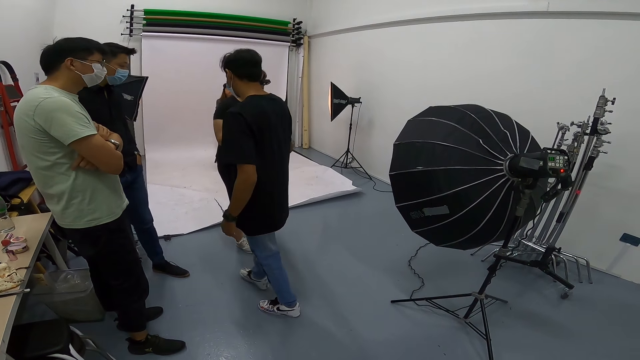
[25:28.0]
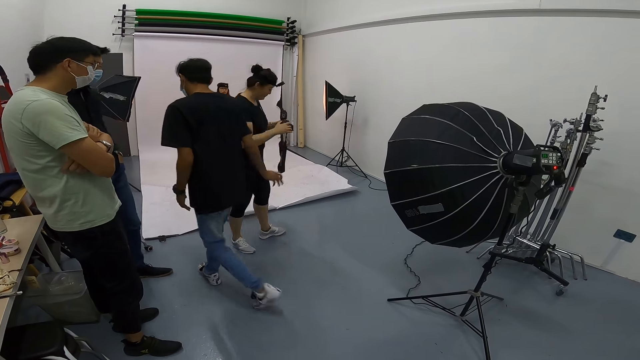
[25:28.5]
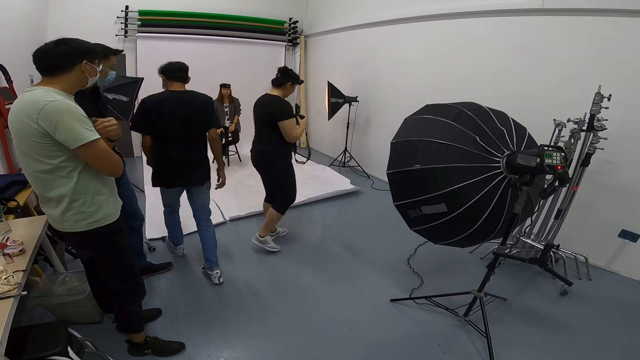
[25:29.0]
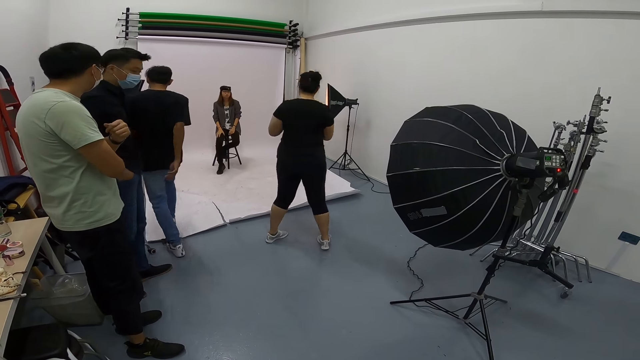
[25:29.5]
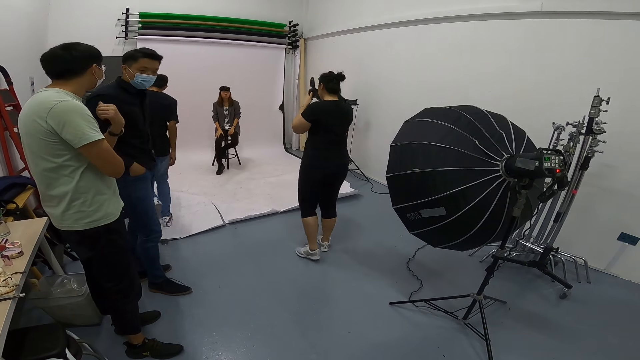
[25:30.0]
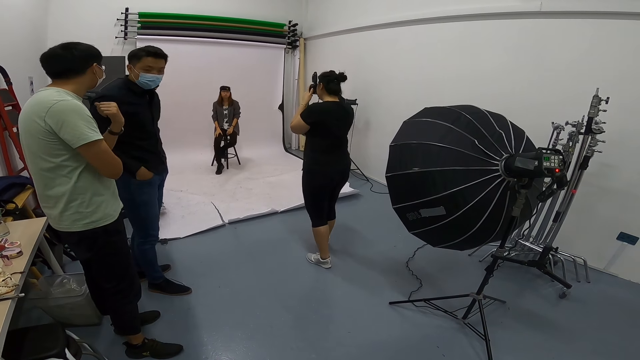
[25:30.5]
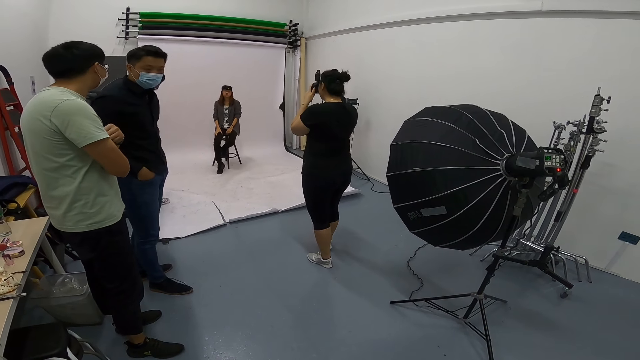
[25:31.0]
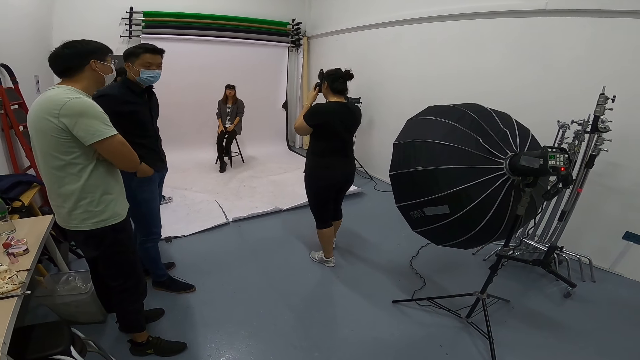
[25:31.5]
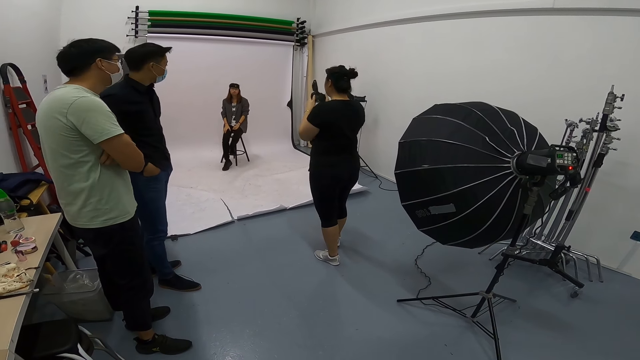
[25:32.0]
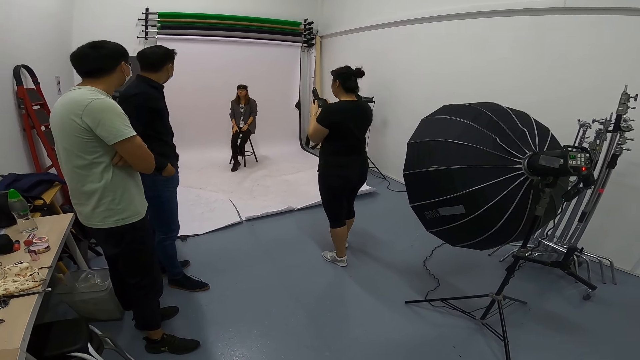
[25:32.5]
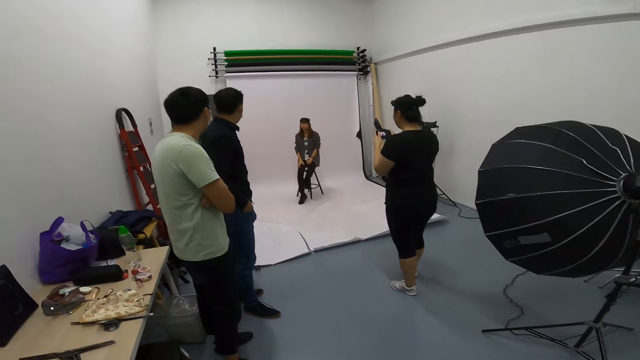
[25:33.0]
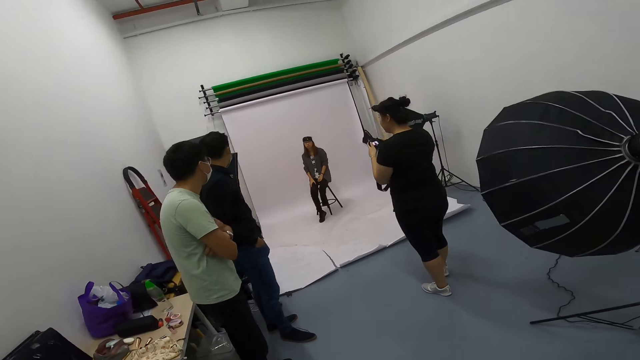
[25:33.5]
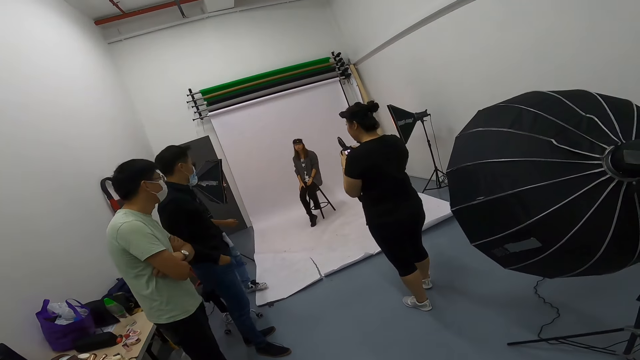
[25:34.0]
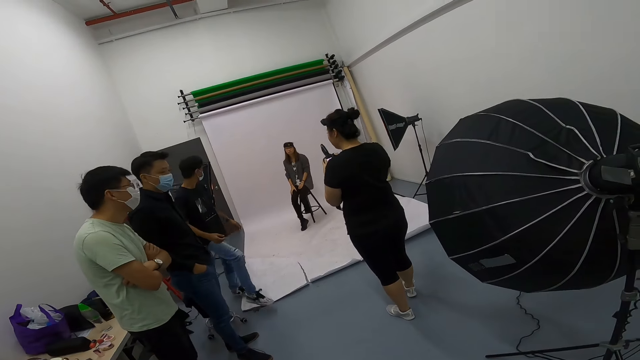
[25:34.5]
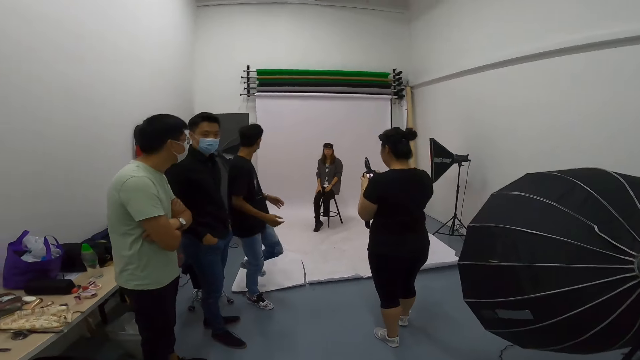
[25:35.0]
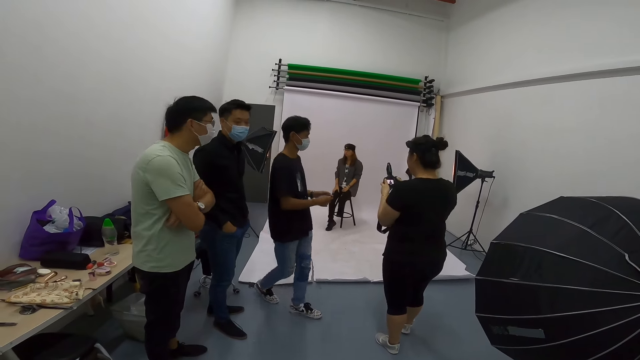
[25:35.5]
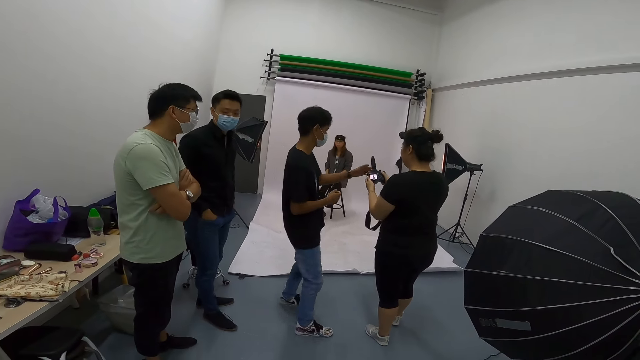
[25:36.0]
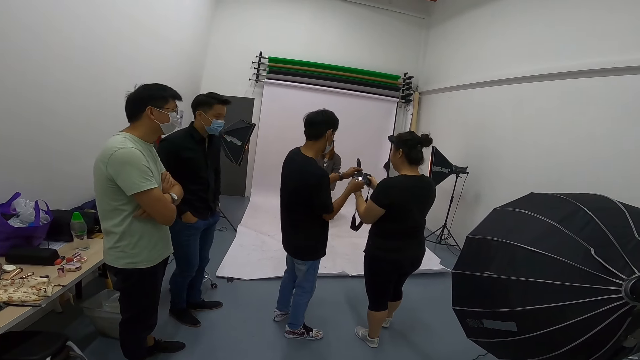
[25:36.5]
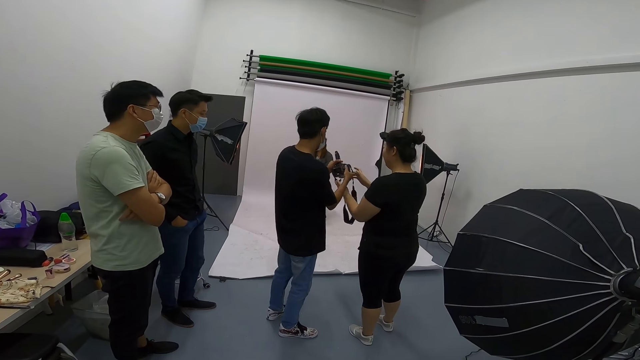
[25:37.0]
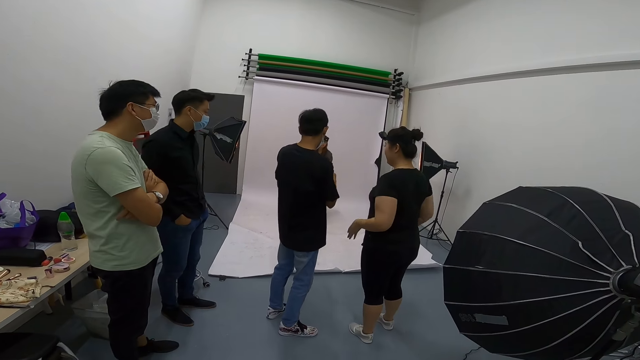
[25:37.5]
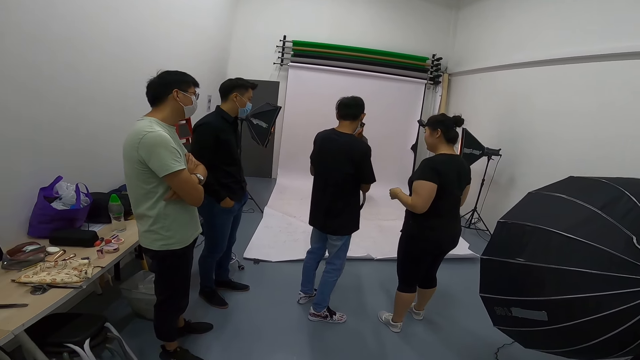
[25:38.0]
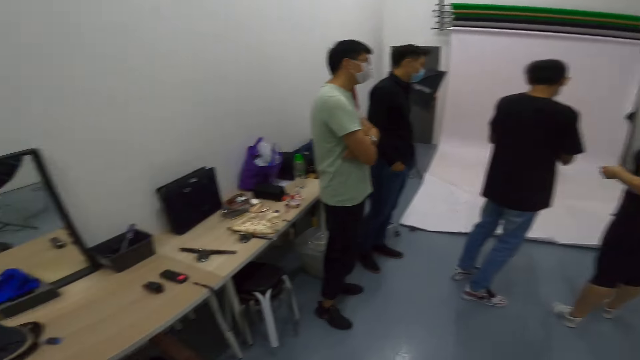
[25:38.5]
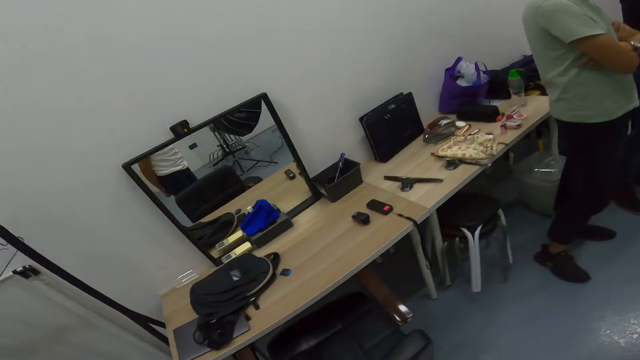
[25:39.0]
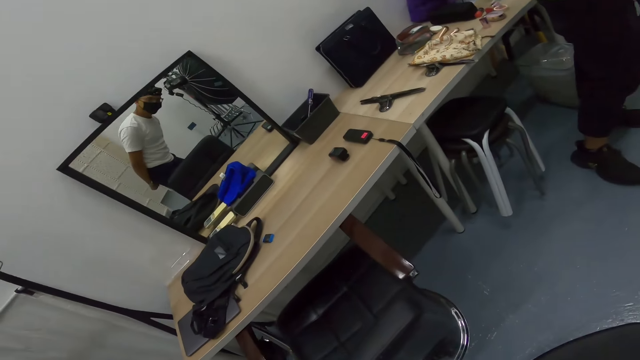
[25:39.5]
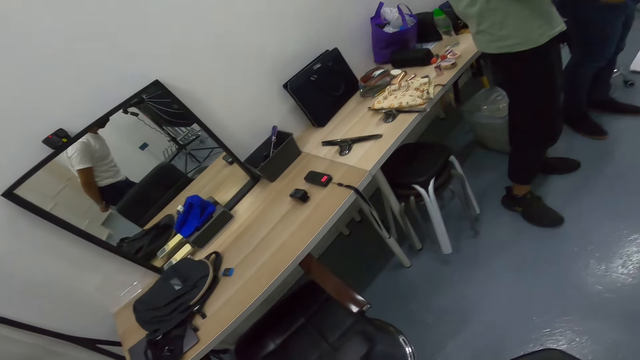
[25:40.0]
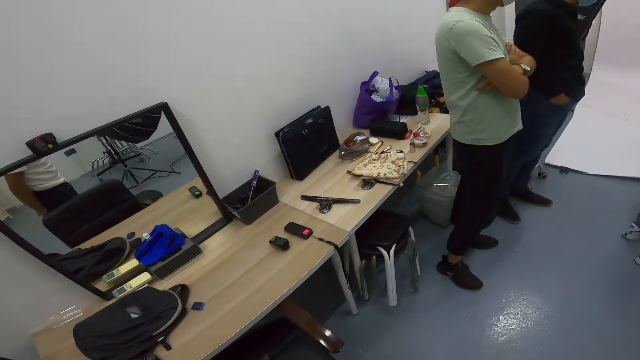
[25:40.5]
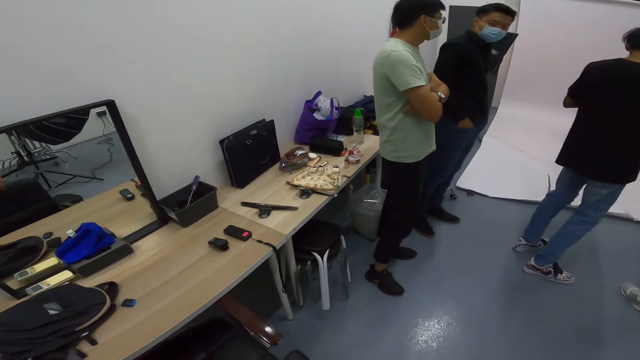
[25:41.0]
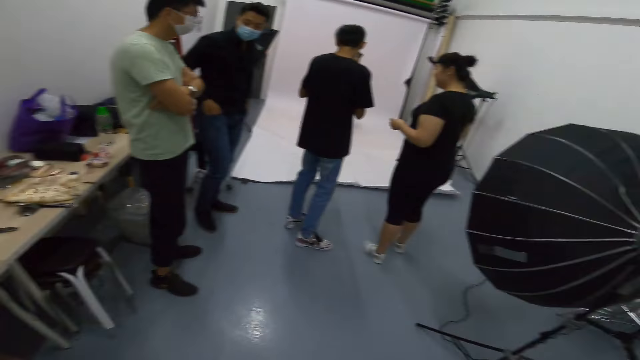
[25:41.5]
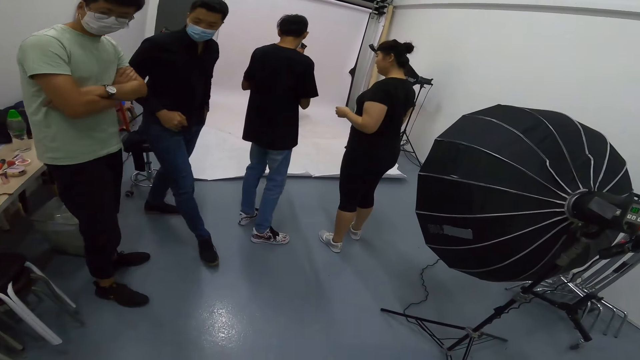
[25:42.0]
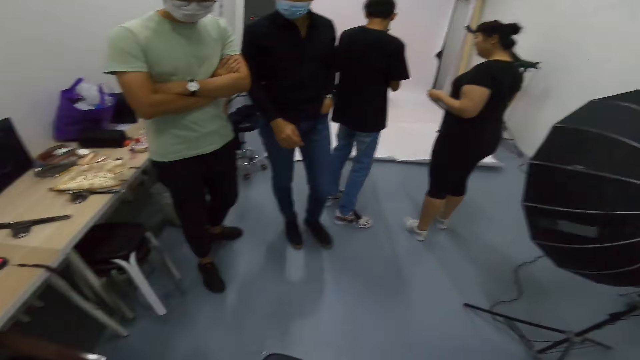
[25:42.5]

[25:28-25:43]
A person gives another person something. A woman takes photos of another woman. A man adjusts the camera of the first woman. The first person takes the camera from the other person. The camera wearer peeps on the mirror.

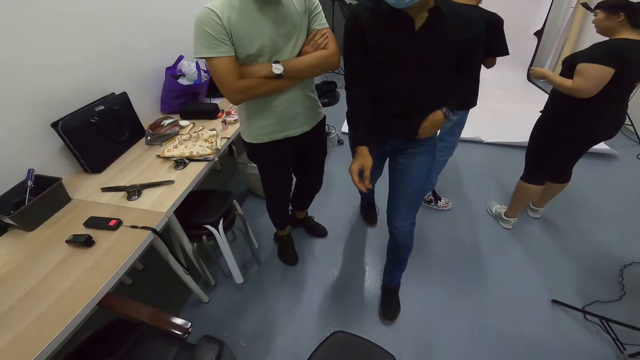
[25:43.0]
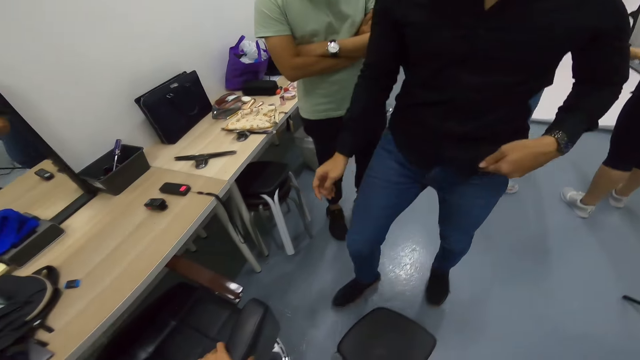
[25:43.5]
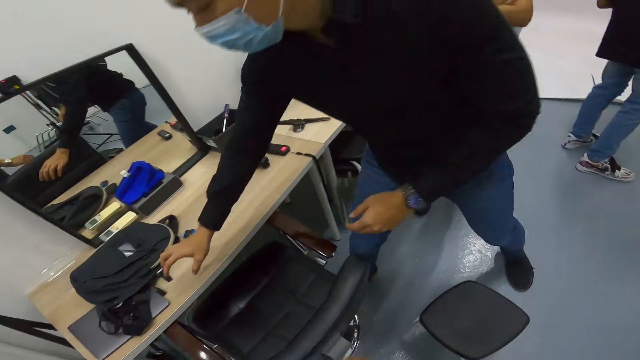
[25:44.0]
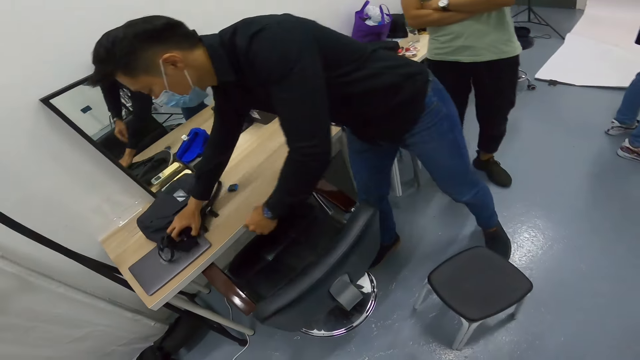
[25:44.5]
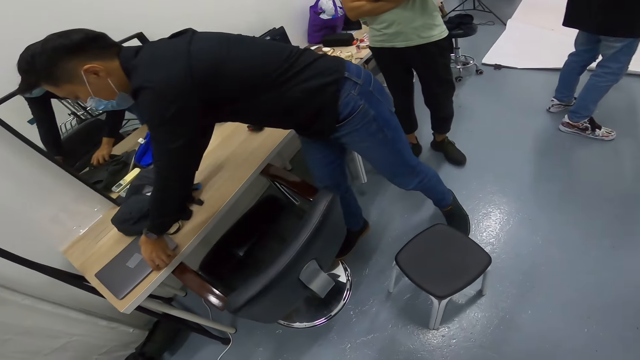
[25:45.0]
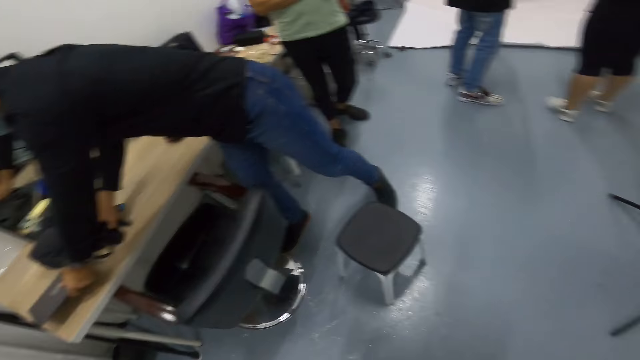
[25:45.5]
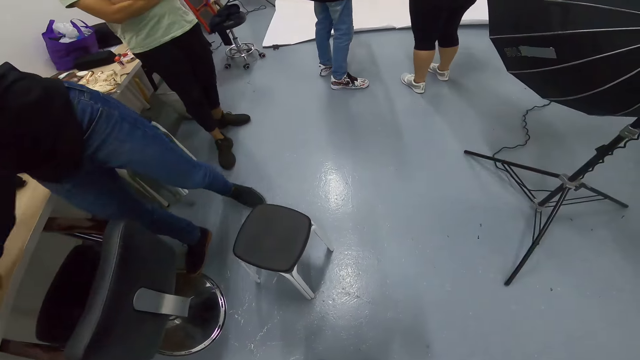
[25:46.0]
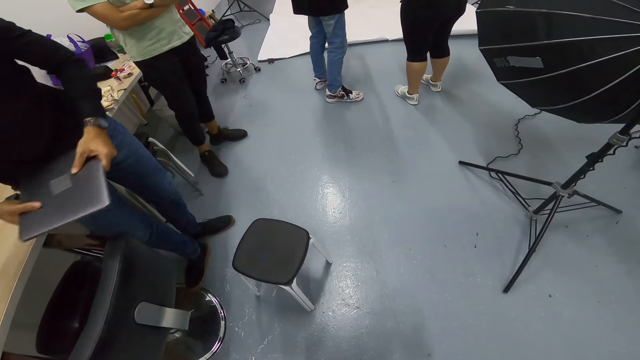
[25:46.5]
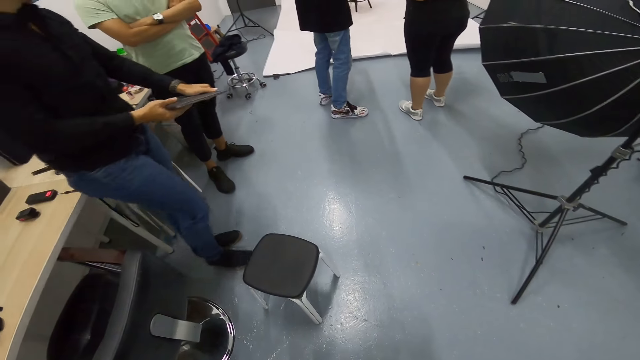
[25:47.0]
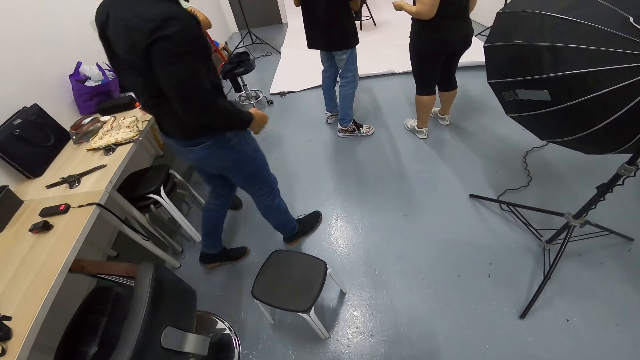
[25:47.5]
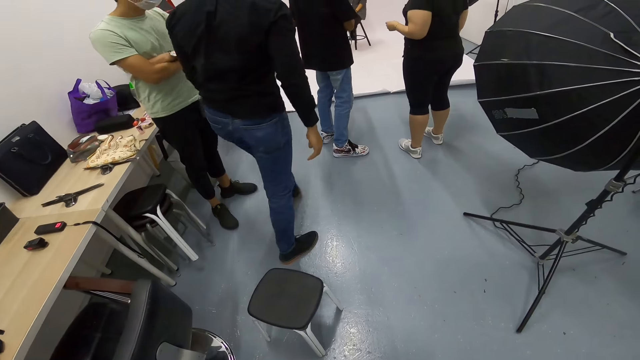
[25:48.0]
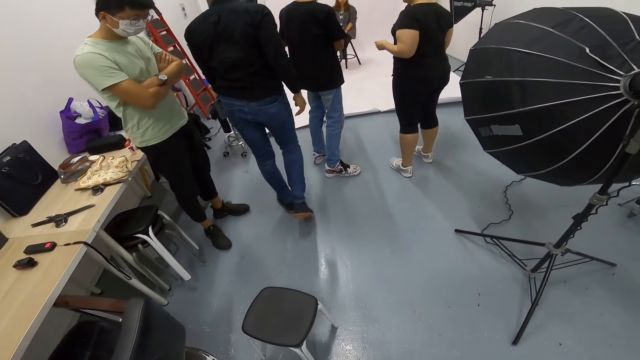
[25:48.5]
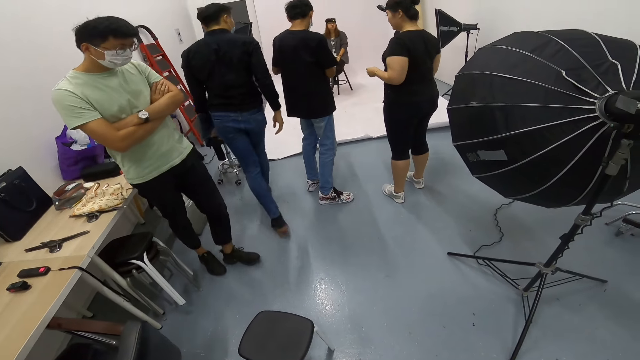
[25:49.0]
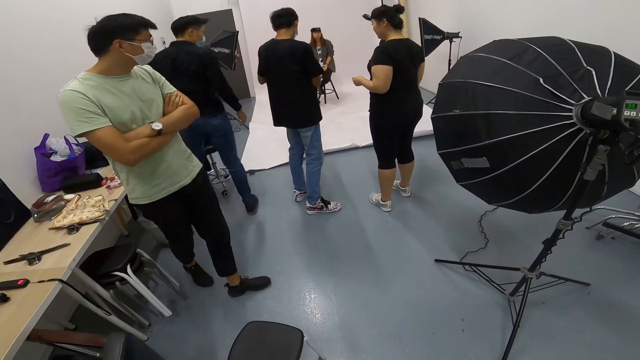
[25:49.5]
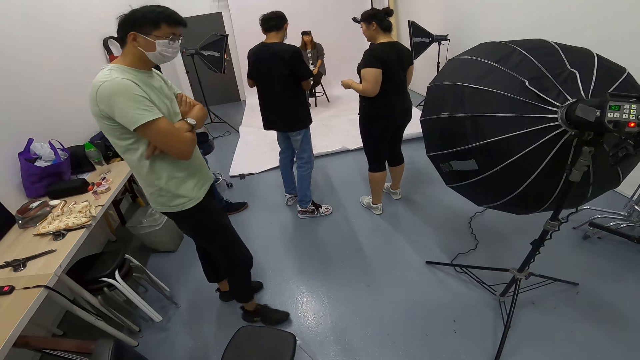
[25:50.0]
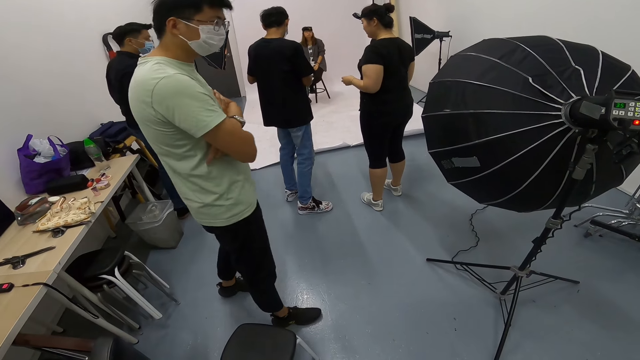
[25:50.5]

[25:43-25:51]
A person touches a laptop on the table. A man picks up the laptop from the table. The man walks away. Another man adjusts the camera of a woman.
